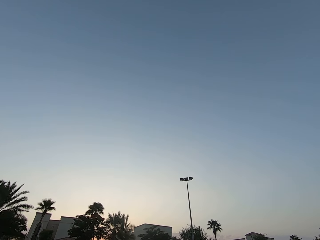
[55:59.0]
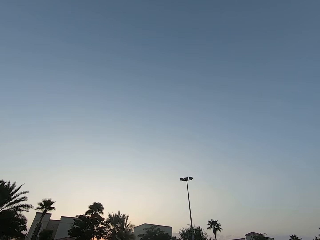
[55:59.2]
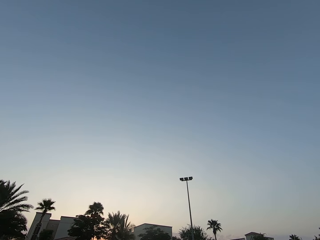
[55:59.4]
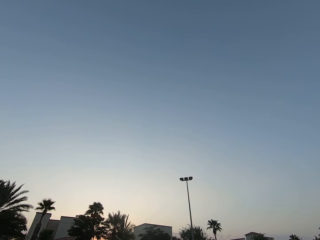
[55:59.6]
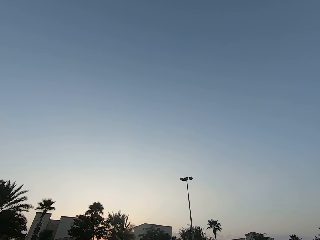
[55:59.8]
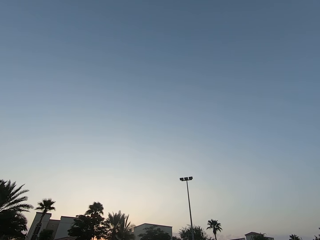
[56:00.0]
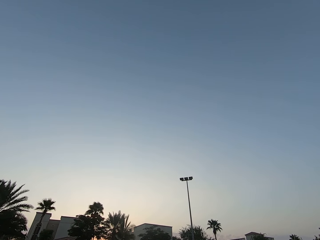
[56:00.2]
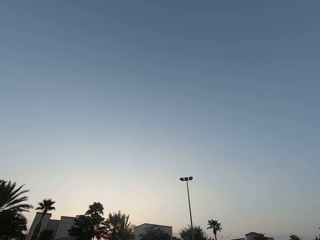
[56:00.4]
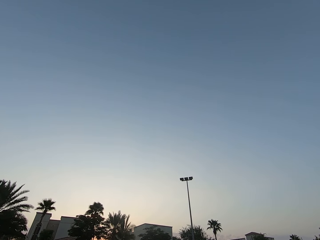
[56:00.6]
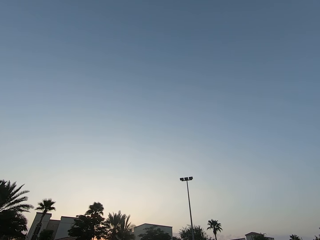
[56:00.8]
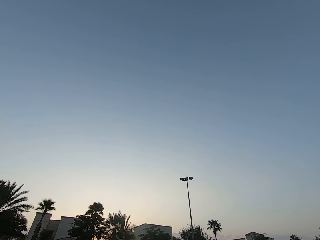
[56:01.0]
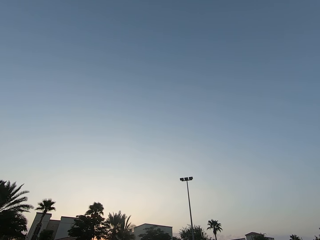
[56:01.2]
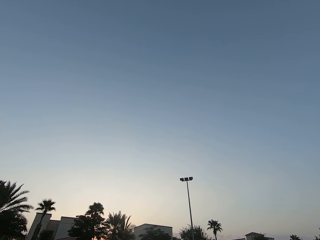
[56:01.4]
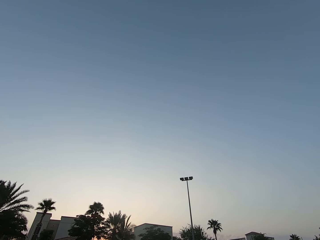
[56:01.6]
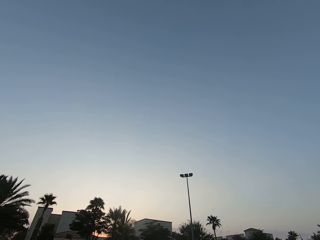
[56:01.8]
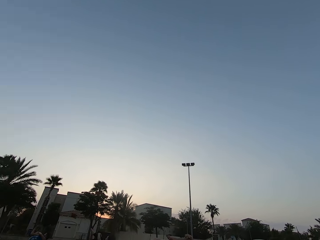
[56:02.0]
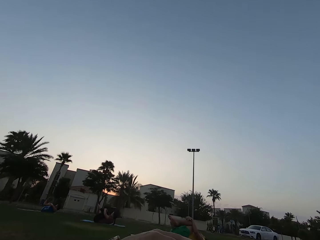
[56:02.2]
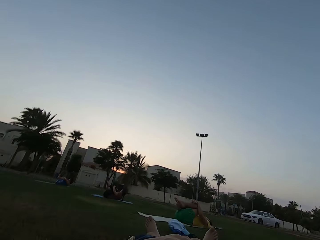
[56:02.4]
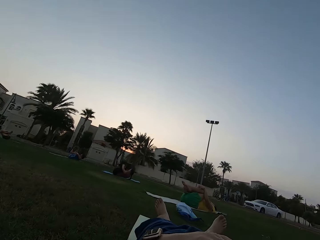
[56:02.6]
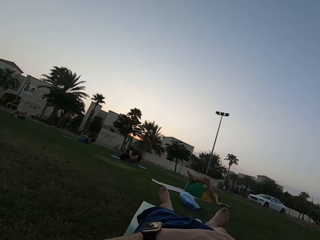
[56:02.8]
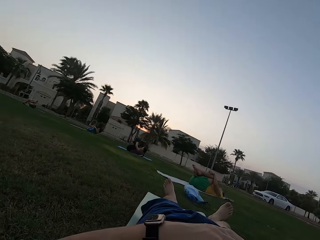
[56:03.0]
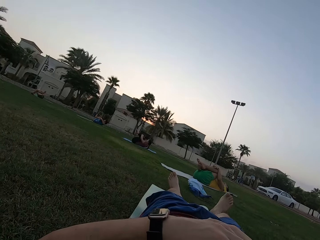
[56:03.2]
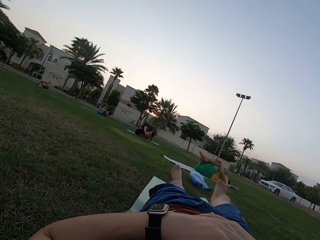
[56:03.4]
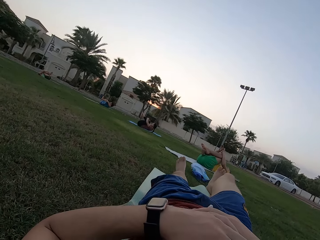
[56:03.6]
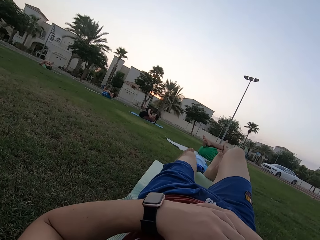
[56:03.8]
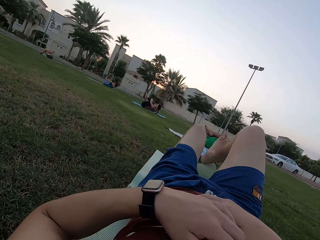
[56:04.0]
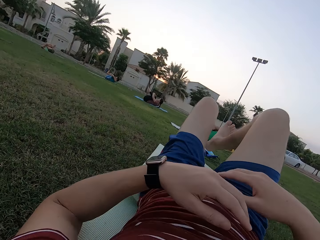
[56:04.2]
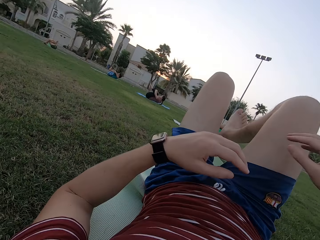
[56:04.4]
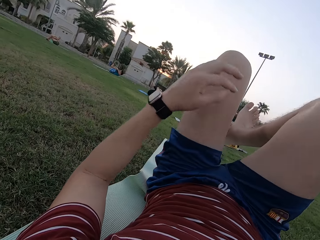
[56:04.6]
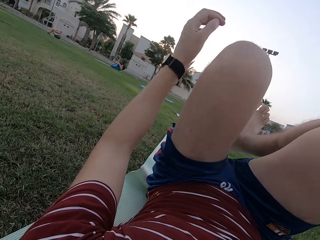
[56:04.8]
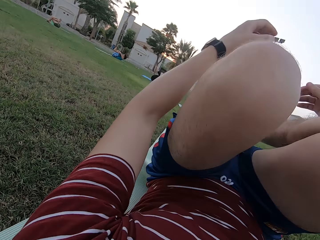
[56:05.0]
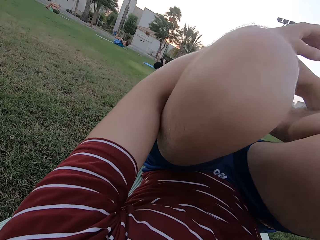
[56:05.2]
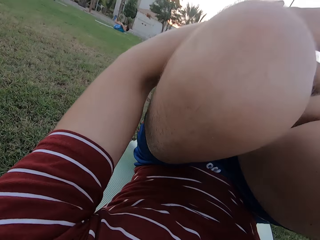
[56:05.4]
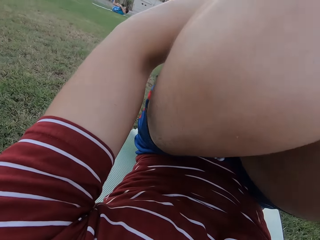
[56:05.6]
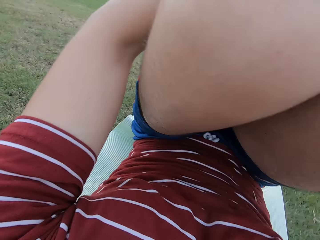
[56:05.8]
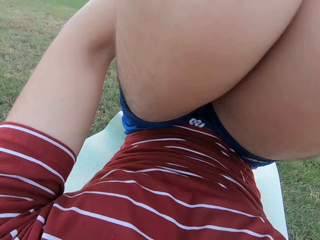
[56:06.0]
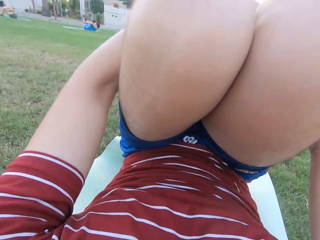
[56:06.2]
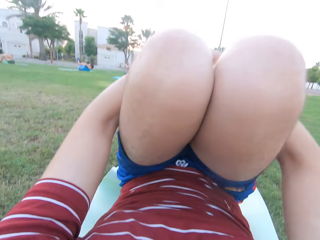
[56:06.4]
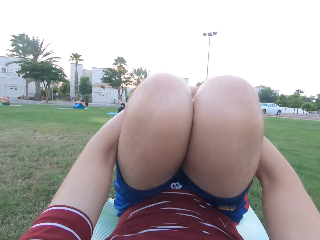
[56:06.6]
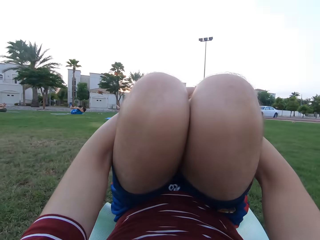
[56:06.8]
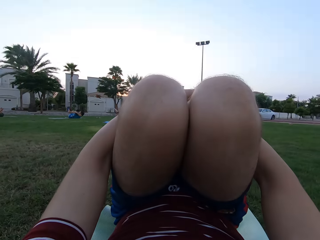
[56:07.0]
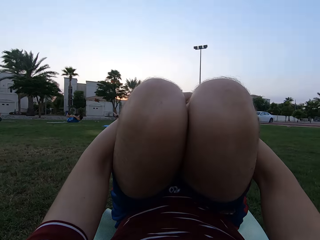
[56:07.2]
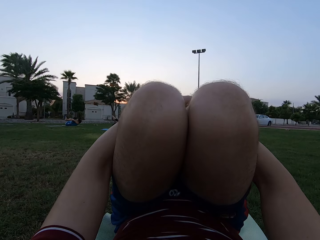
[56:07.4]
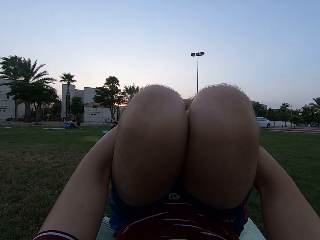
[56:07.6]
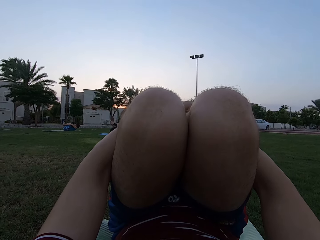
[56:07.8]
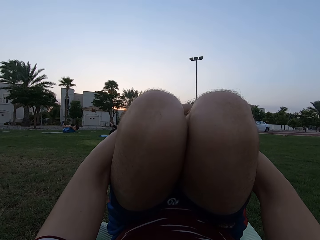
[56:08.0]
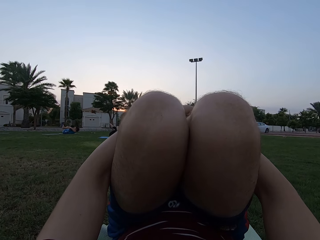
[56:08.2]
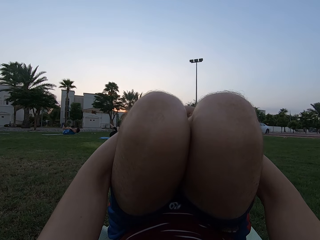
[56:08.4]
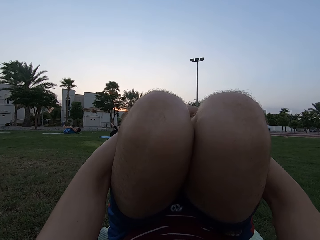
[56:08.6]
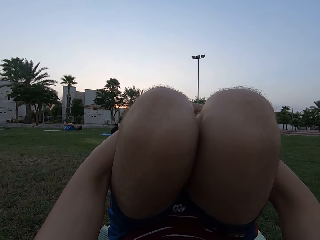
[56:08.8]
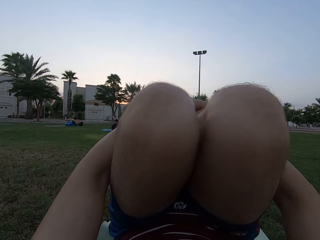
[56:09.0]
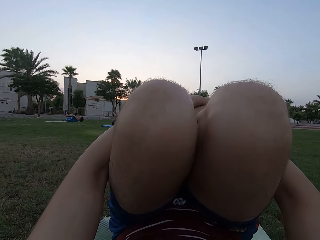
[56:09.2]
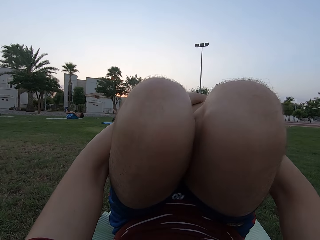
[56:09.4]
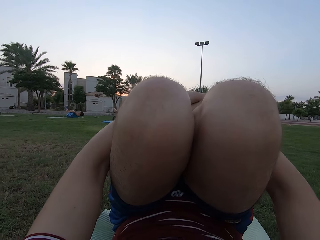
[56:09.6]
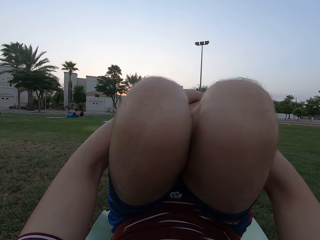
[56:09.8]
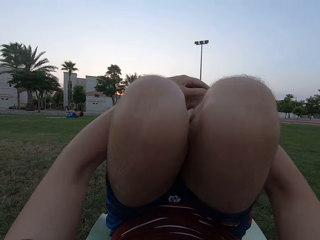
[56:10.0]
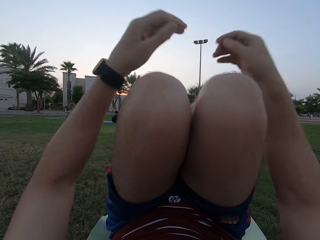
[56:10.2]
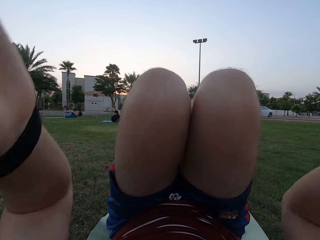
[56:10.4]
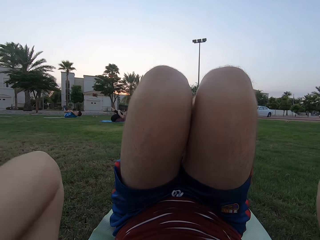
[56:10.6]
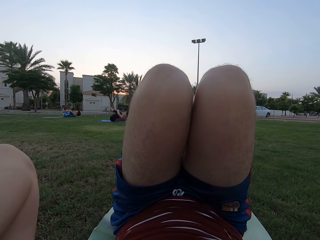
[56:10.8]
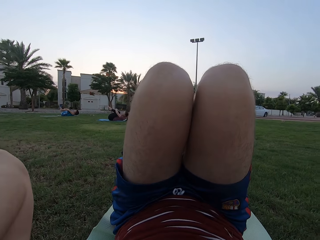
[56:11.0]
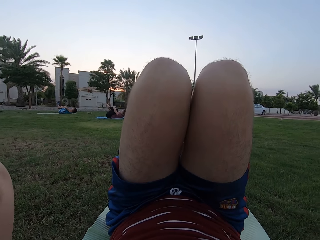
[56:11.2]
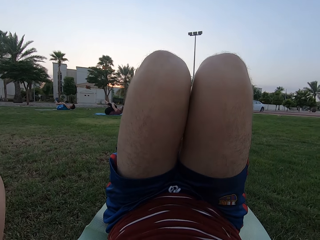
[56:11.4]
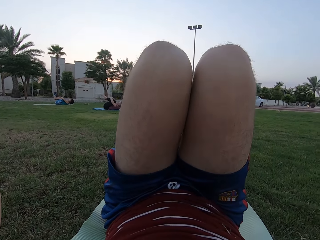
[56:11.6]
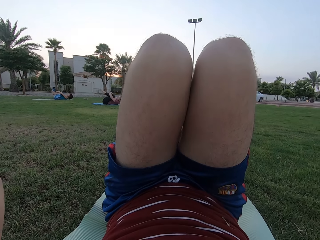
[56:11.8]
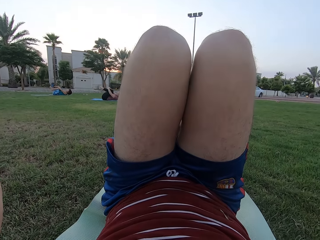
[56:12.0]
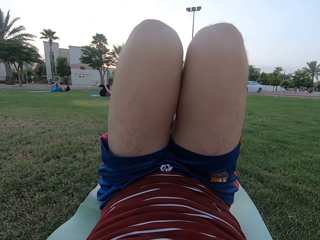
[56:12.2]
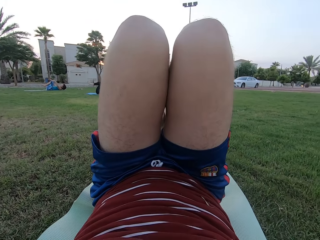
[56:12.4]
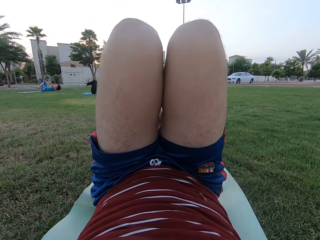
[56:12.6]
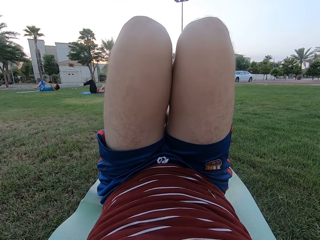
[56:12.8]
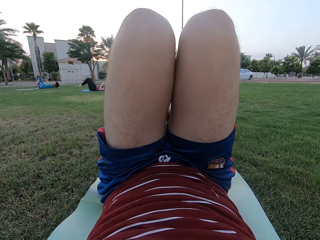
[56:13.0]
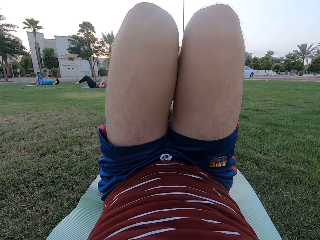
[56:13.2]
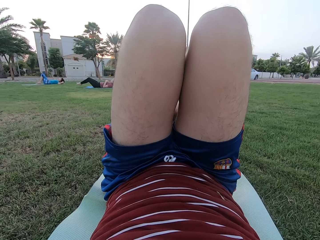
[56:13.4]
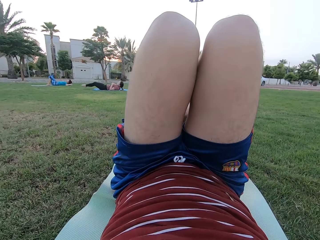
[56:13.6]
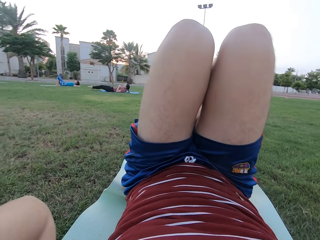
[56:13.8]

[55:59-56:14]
The camera wearer looks around the field. The camera wearer and four persons fold their legs. The camera wearer folds the legs and holds them with both hands. They stare at the sky. They adjust the camera.

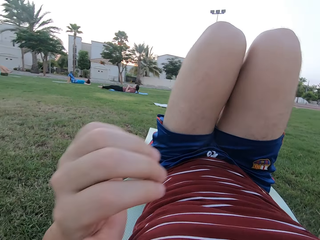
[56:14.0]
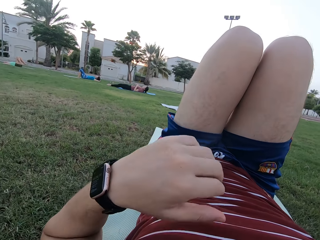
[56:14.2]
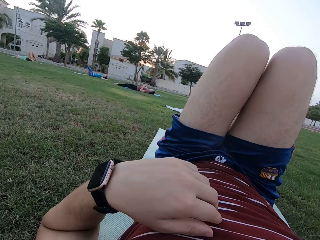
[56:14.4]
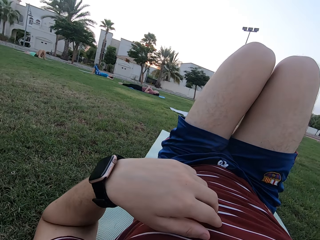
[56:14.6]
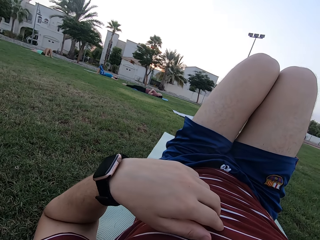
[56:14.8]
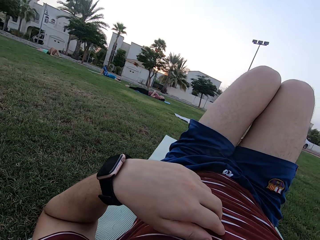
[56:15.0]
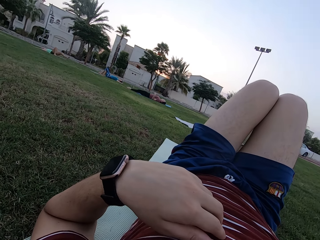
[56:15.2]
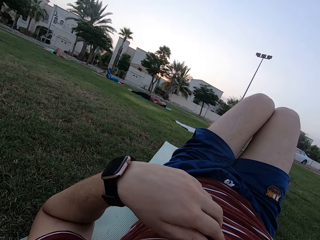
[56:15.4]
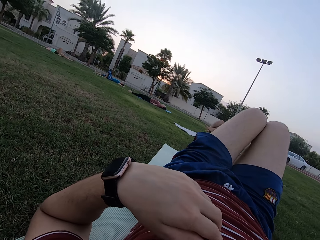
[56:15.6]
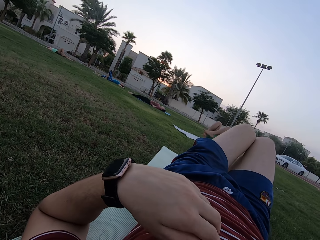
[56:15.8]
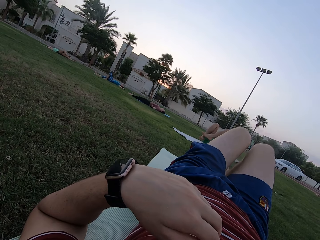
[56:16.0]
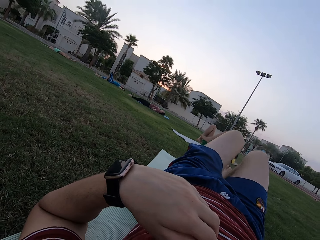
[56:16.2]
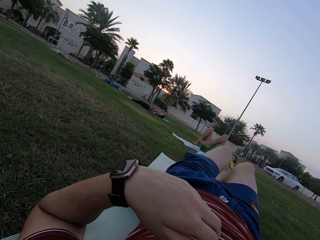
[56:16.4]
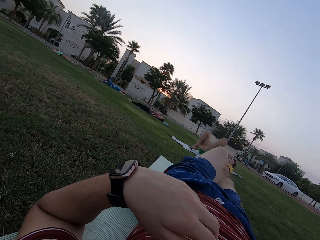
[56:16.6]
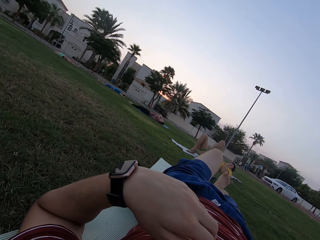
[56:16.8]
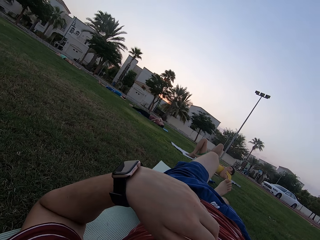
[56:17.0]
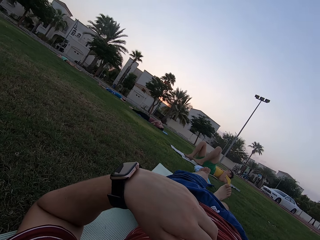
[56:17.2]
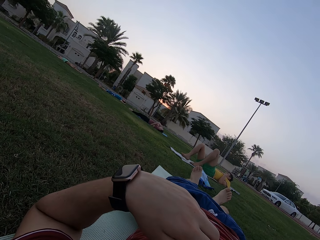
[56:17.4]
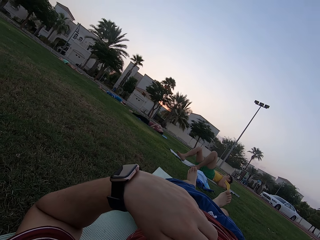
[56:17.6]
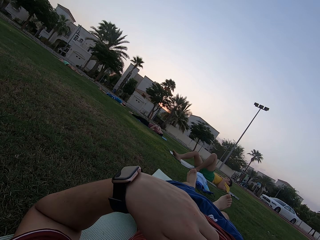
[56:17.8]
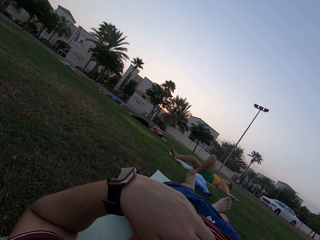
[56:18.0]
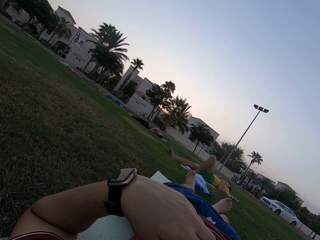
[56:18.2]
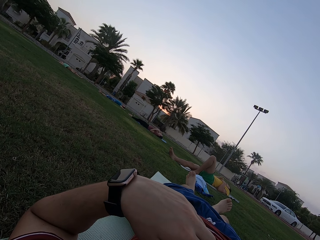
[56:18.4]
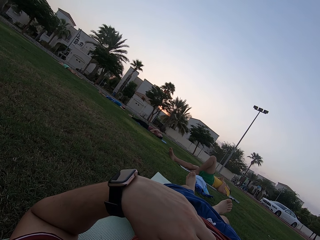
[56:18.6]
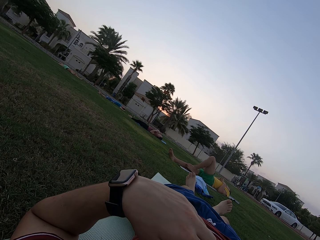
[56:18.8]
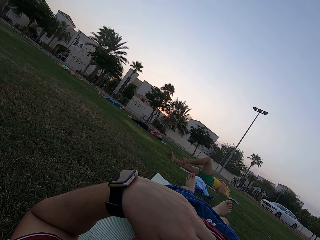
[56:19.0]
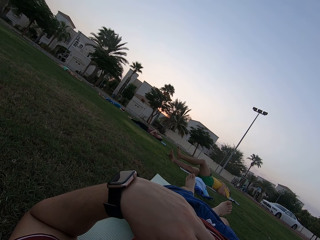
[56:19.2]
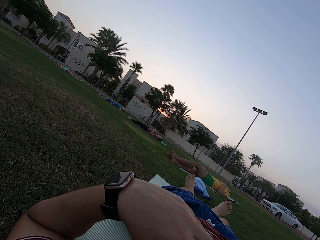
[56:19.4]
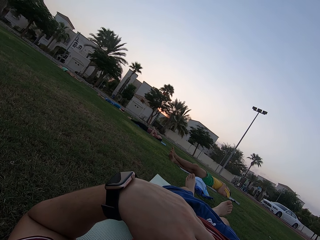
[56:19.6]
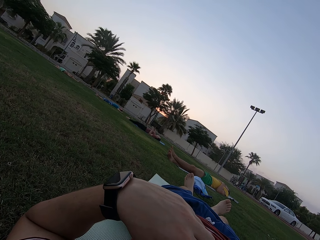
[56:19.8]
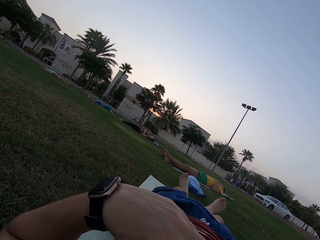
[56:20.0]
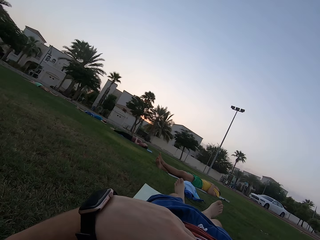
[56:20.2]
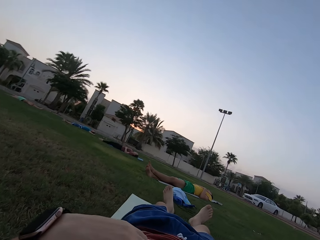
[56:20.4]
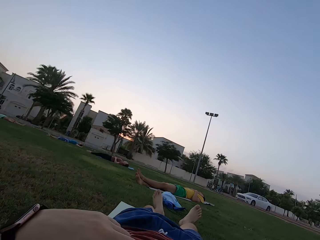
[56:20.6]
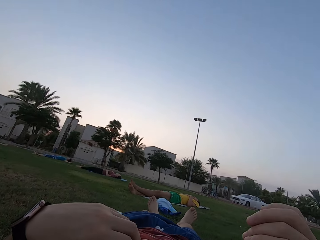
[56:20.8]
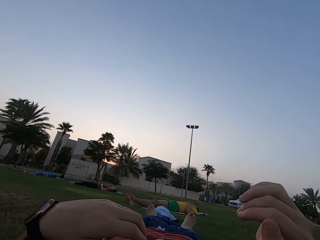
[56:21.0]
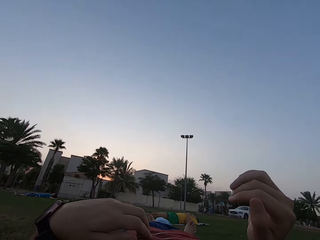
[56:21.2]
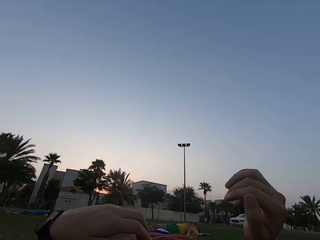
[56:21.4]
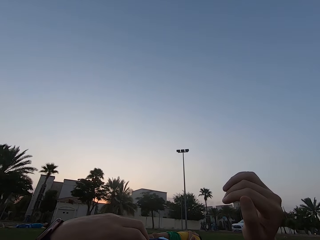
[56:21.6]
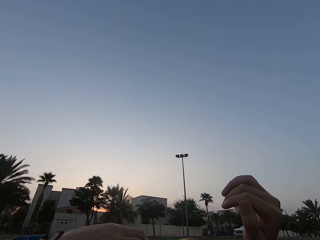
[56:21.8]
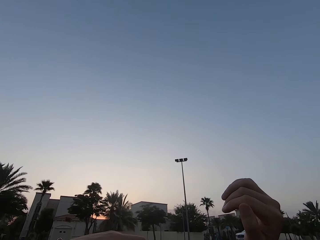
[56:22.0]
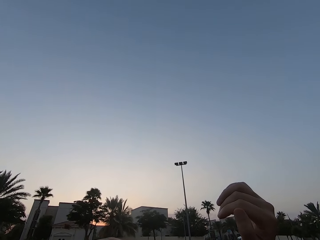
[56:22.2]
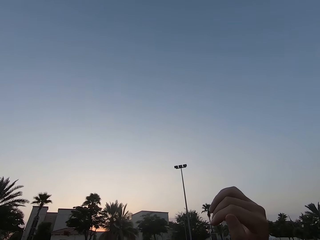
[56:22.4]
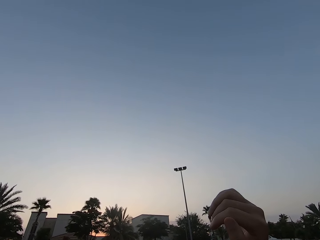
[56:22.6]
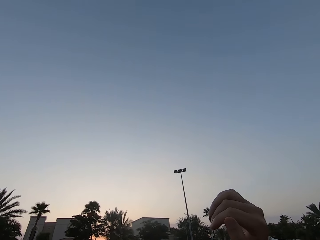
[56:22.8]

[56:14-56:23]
The camera wearer and four persons stretch their legs on the ground. They stare at the four persons on the ground. They look around the field.
